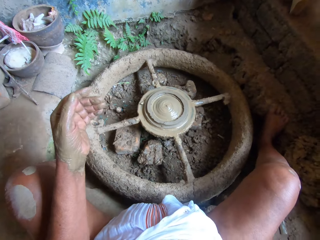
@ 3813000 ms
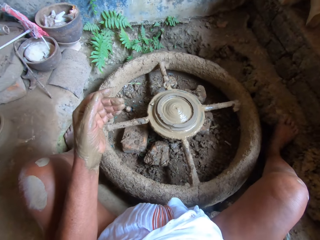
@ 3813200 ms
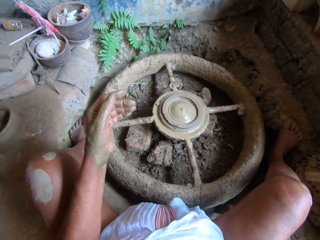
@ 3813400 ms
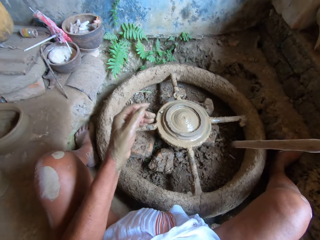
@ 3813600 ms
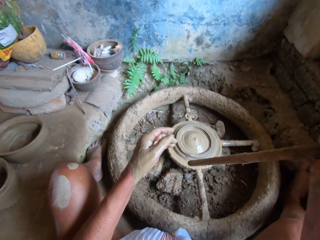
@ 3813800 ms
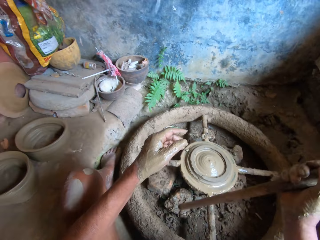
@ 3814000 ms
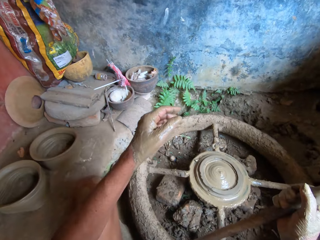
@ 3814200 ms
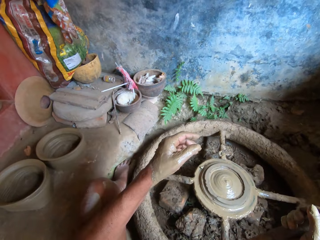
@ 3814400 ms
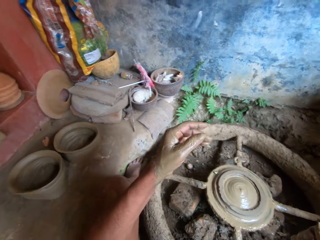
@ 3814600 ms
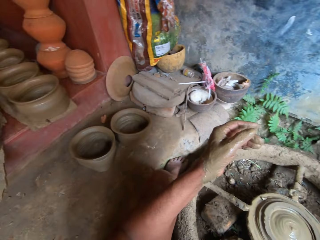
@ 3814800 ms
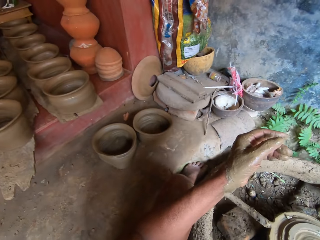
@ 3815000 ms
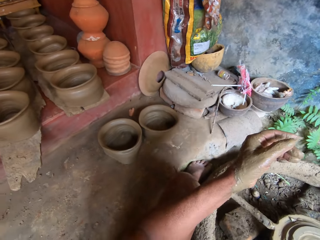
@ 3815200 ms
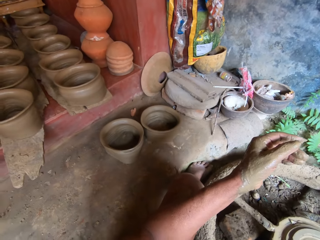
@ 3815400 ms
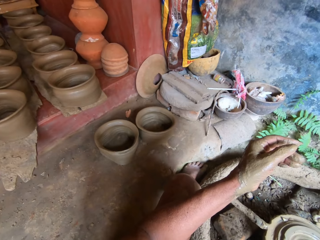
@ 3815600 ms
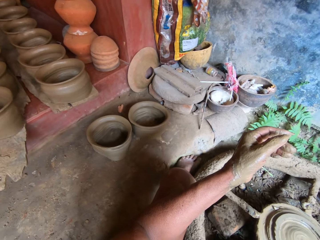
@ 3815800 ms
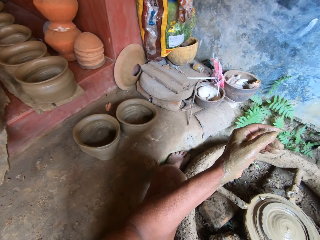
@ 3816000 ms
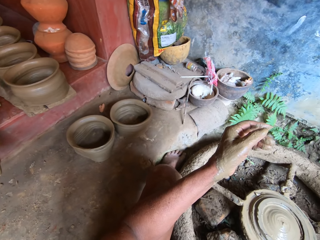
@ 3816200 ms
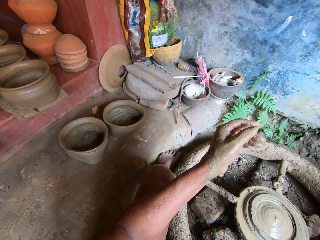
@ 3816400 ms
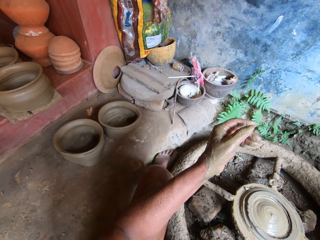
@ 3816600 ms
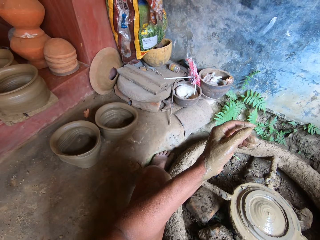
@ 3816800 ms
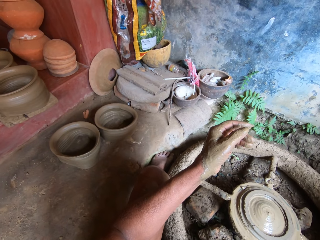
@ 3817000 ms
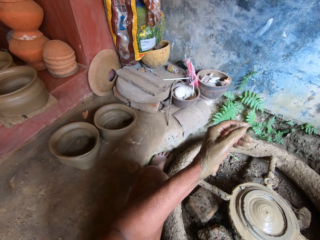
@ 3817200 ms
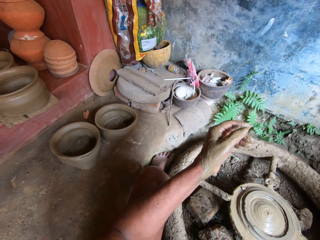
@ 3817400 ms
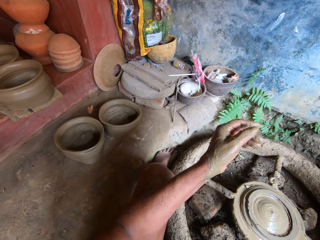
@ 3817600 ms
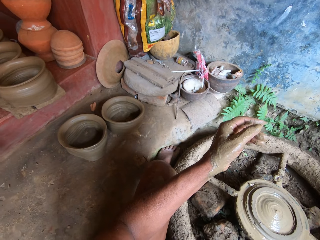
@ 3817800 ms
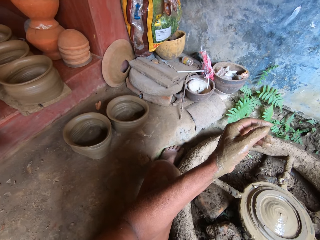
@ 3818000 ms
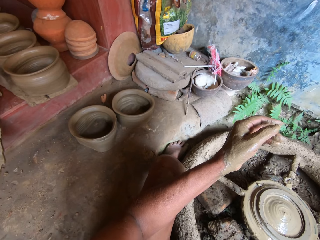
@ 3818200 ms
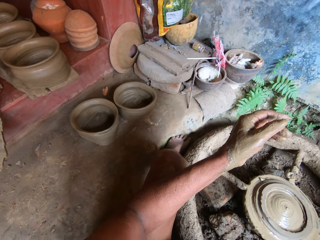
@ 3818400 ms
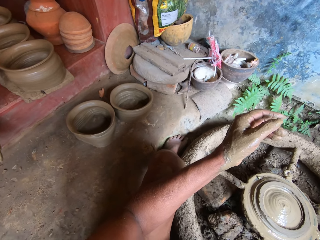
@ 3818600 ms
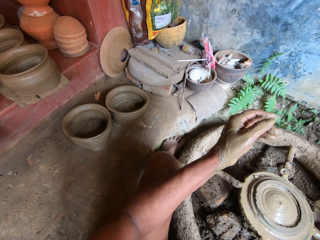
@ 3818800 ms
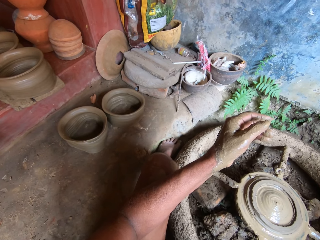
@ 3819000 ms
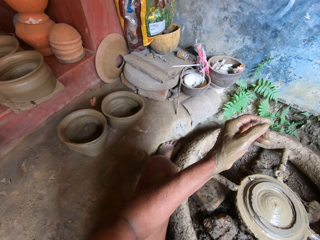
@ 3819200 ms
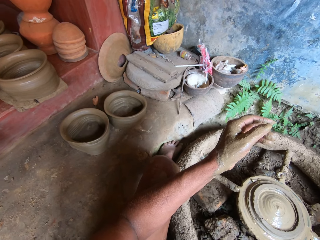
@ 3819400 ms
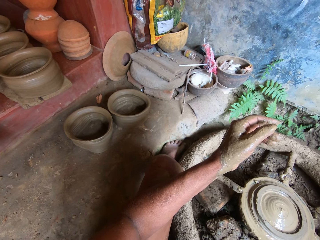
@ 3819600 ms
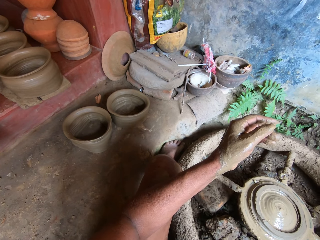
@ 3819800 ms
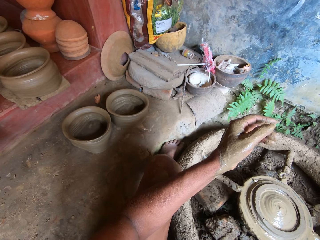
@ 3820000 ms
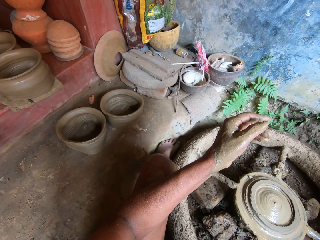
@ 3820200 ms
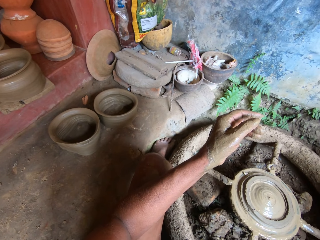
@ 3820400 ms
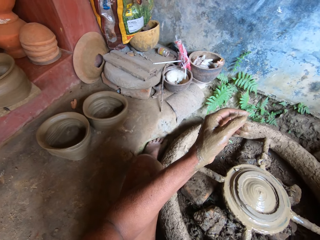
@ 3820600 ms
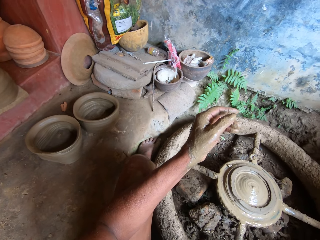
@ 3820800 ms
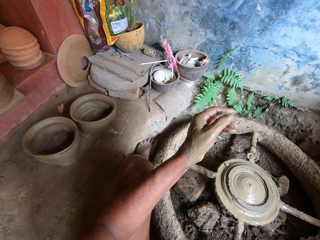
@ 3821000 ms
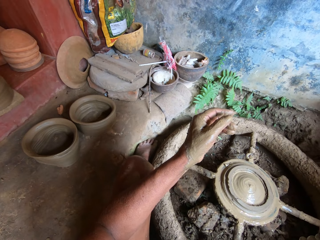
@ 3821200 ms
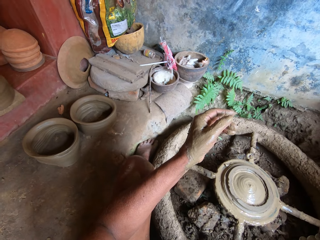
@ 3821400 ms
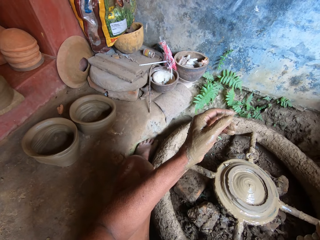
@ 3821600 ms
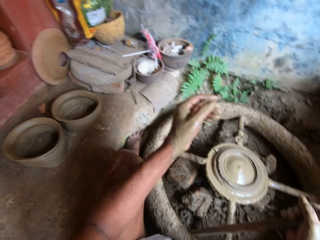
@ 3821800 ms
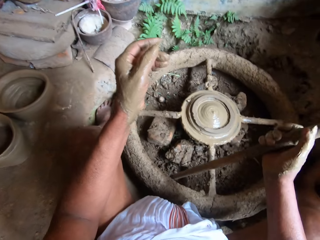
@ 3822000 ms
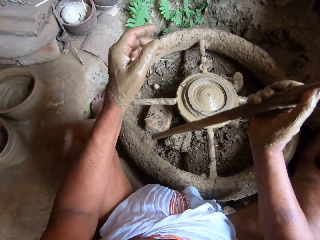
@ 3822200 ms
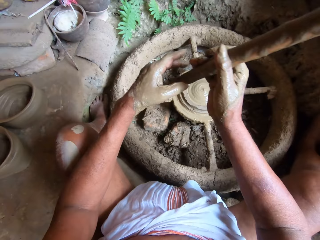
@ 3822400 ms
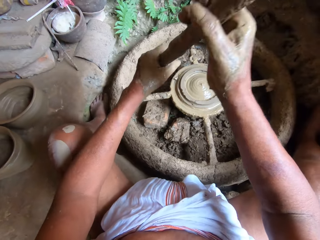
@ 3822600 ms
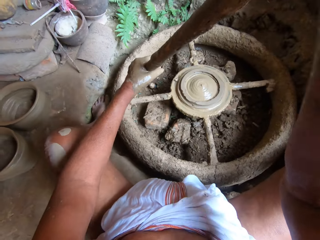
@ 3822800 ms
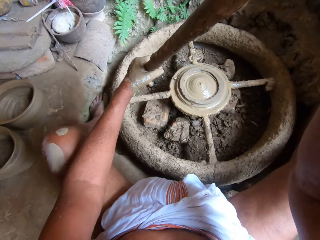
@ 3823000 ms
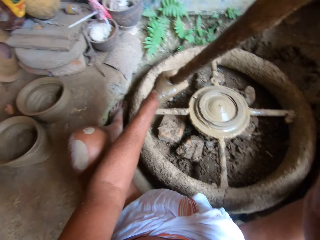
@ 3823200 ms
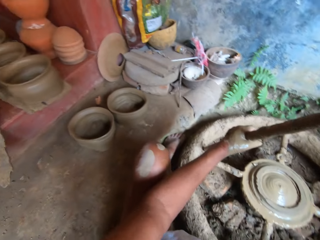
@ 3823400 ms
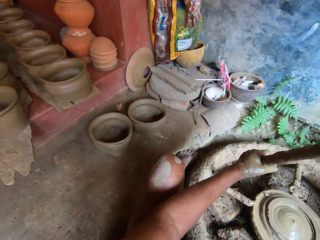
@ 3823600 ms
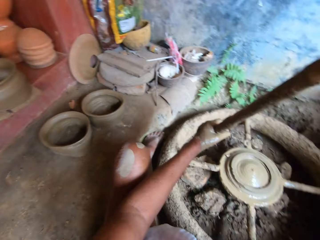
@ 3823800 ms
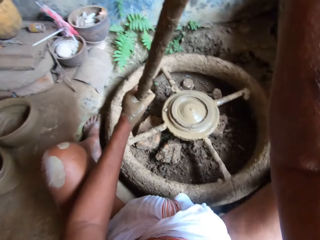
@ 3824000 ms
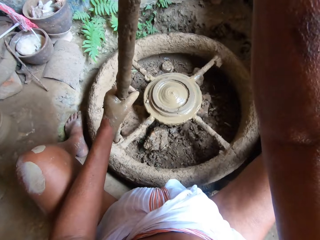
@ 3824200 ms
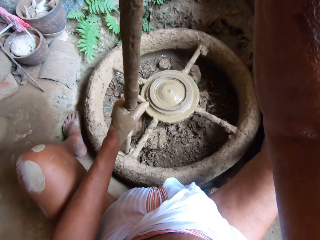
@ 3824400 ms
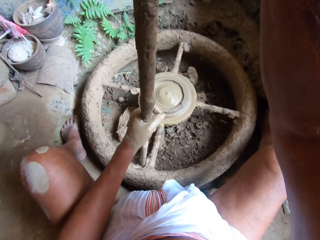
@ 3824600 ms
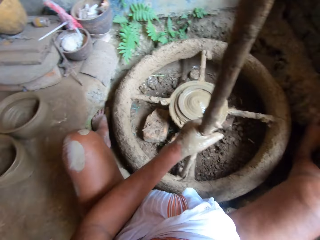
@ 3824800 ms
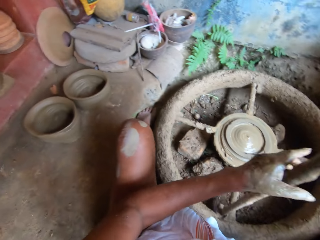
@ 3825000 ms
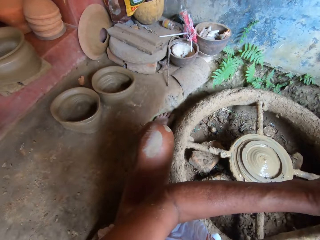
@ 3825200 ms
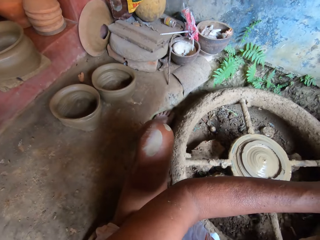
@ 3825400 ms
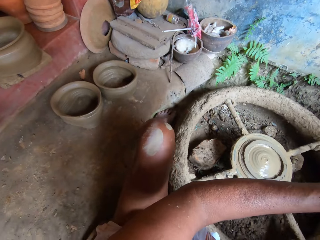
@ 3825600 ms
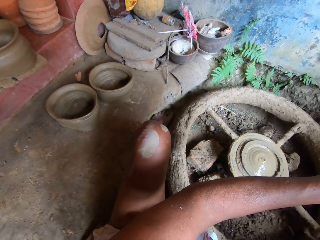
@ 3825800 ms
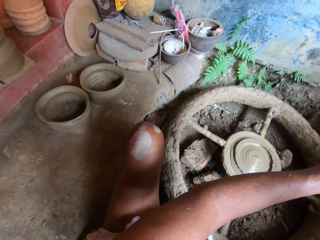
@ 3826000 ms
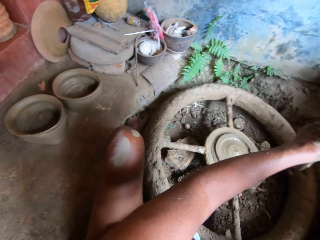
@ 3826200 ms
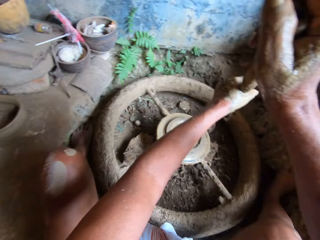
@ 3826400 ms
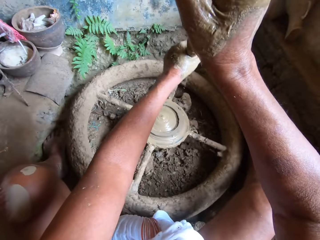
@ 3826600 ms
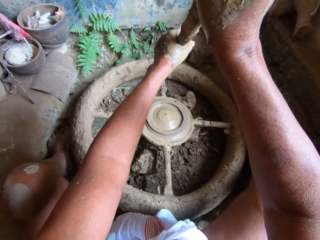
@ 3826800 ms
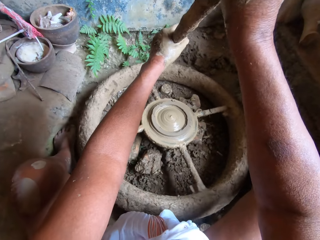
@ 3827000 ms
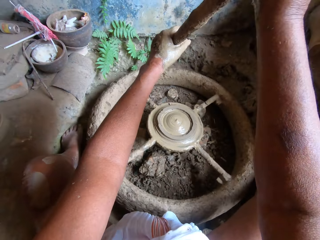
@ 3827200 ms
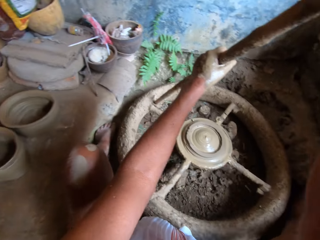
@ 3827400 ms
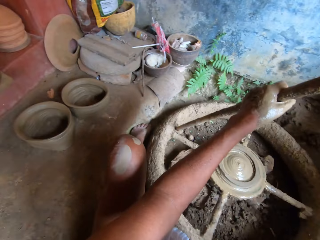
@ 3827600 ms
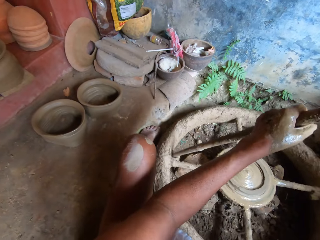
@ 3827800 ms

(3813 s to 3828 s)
The camera wearer picks up a stick with his right hand. He looks around. He holds the stick with both hands and spins the potter's wheel with the stick in his hands. He puts the stick on the potter's wheel.

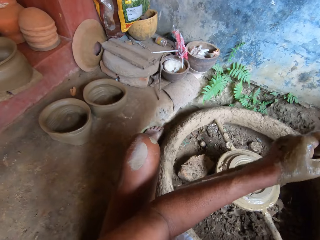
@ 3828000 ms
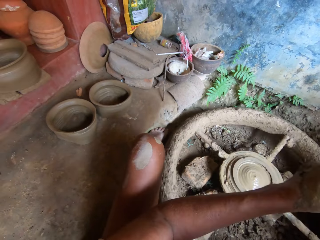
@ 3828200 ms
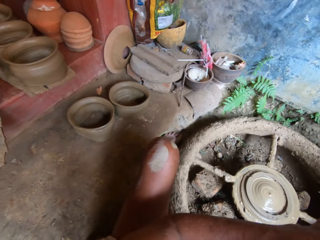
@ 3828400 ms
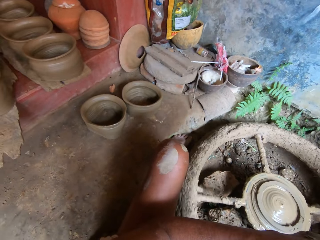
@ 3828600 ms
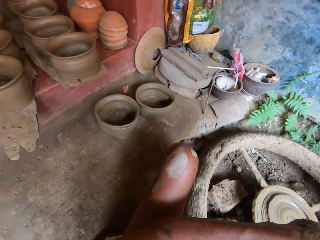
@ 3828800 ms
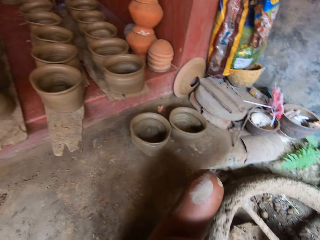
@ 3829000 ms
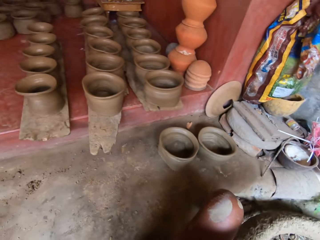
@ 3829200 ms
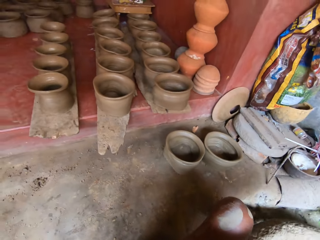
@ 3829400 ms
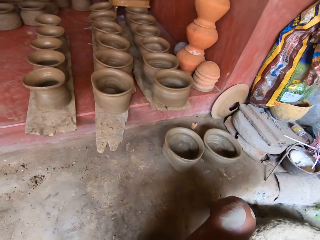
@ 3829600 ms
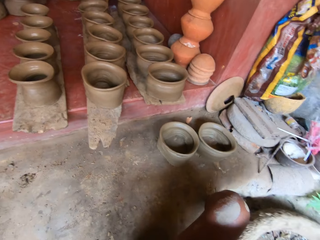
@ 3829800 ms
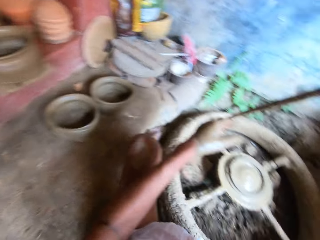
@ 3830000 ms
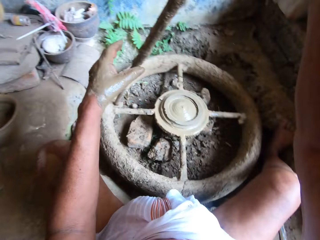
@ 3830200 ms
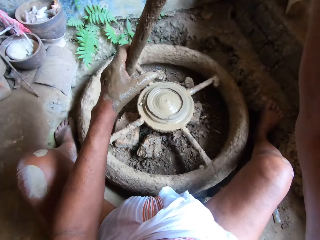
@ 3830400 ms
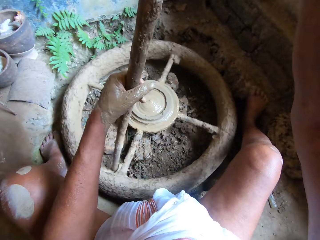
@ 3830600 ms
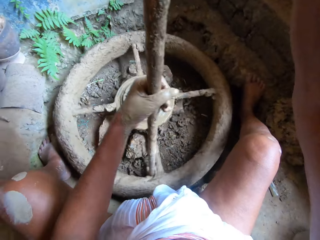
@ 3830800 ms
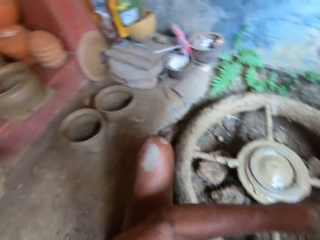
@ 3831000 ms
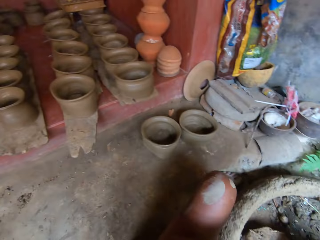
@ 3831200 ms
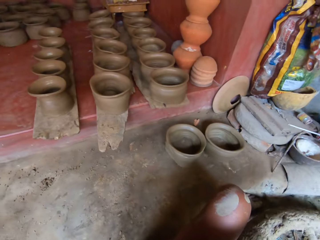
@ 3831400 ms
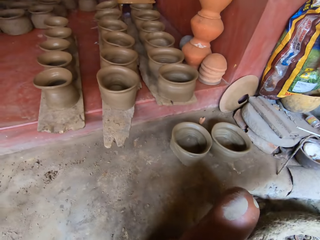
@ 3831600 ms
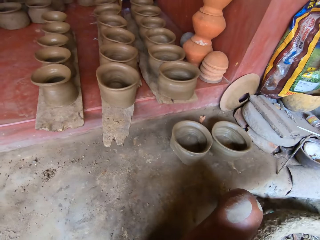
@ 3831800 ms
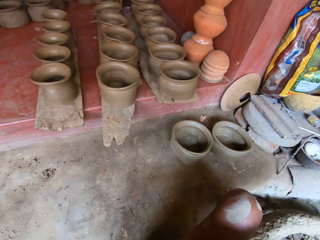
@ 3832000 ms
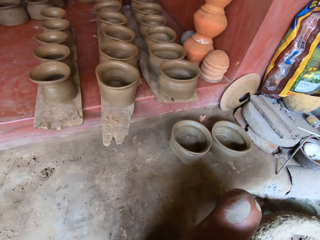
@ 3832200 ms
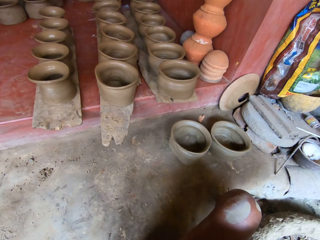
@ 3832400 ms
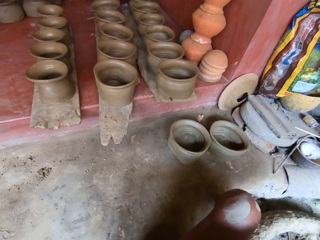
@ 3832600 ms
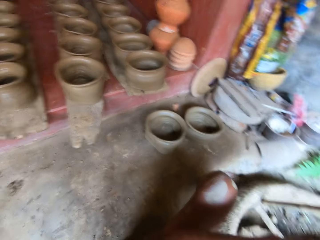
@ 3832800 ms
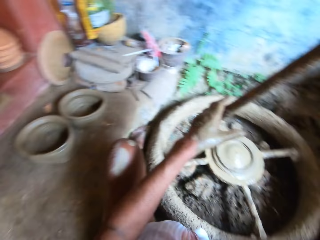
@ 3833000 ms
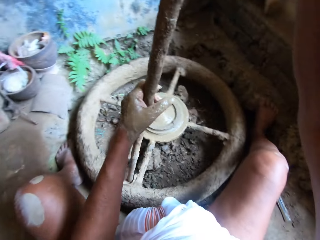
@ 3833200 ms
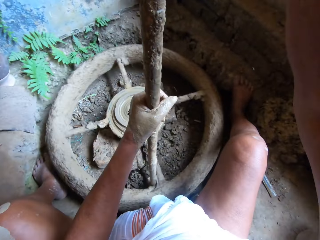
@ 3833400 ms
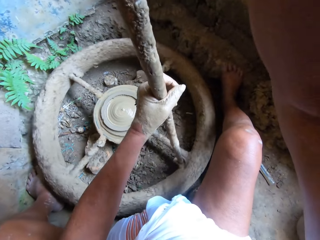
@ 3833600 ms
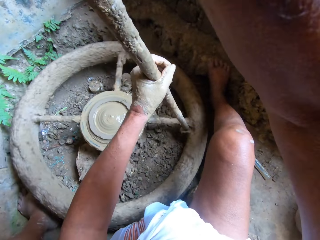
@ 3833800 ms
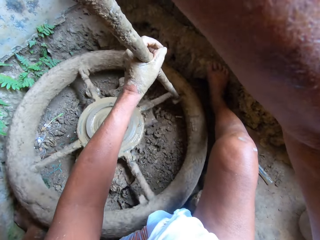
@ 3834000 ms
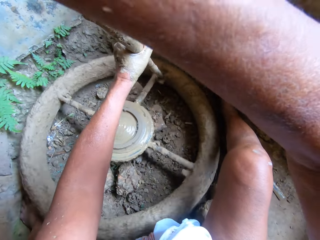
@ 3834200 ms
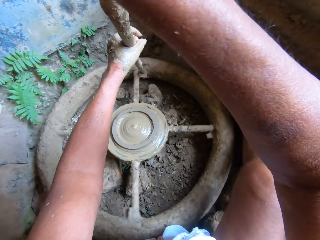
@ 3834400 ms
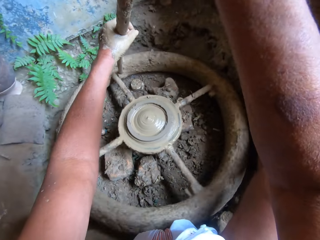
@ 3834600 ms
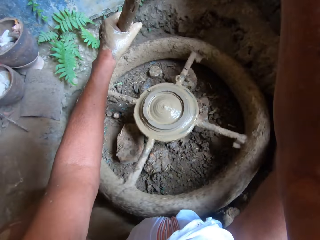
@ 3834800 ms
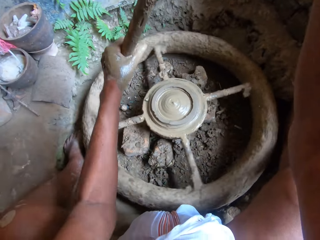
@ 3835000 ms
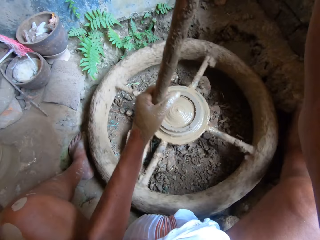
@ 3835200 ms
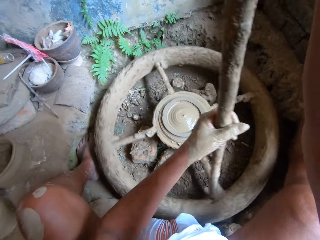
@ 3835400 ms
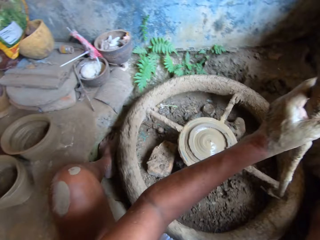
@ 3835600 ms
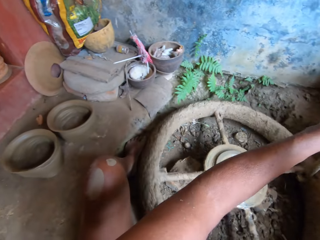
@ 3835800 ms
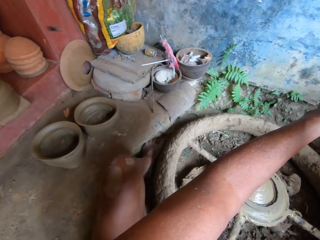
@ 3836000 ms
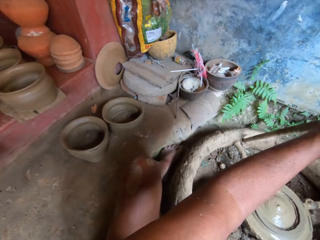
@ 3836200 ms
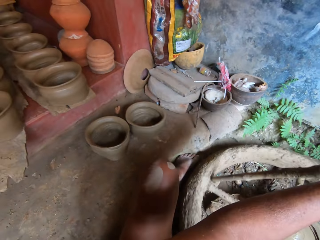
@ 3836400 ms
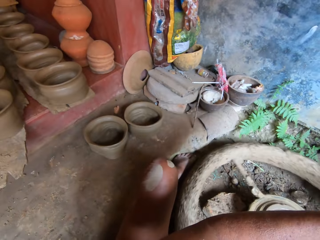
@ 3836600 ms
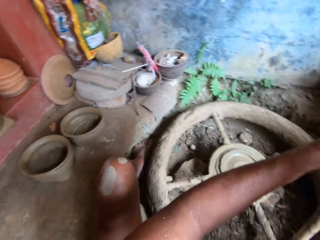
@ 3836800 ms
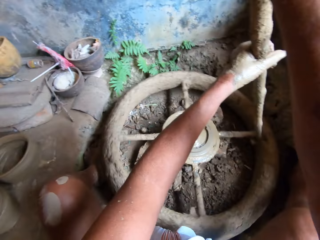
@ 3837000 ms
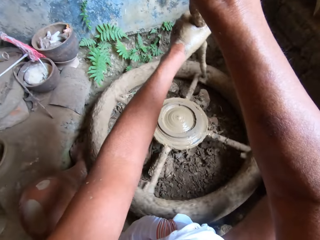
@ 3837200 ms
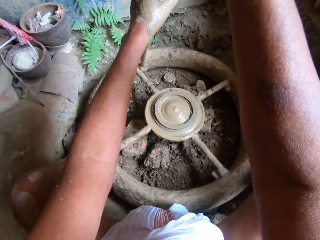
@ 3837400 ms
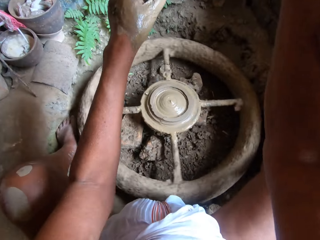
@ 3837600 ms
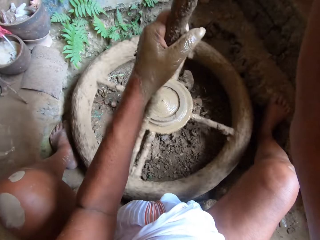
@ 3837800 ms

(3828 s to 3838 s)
The camera wearer looks around.
